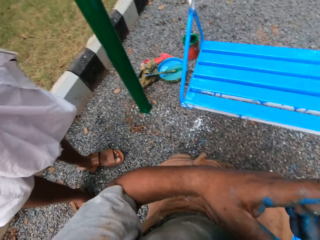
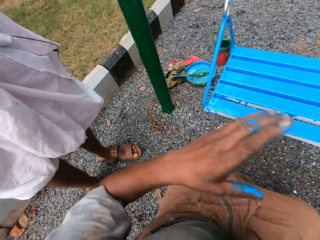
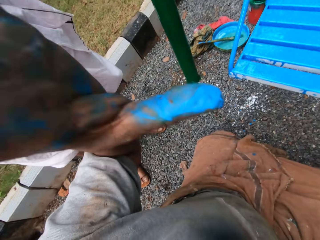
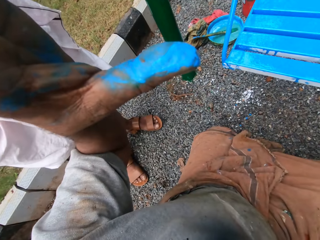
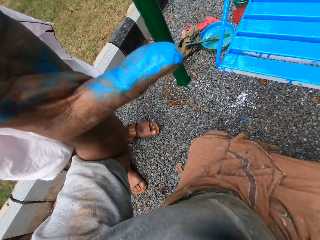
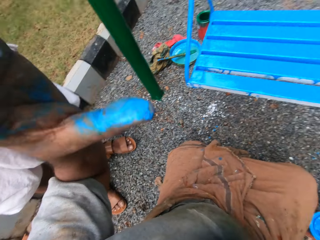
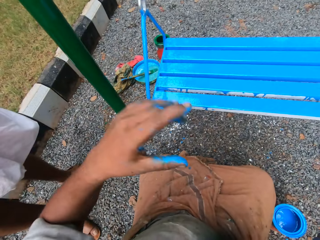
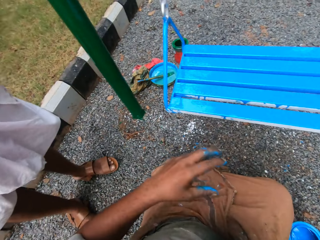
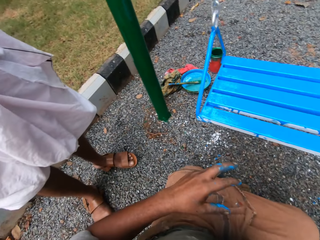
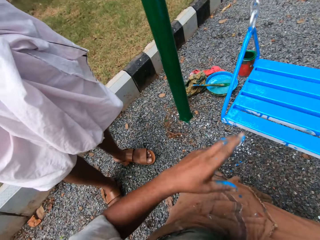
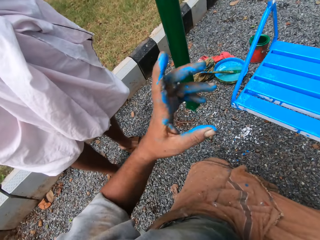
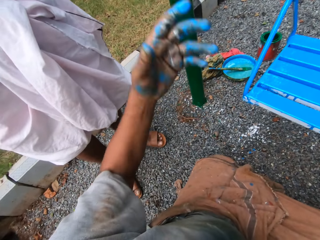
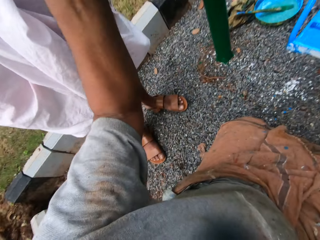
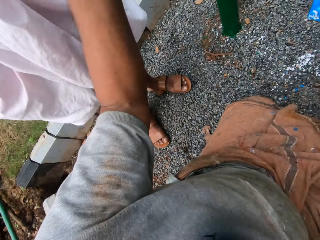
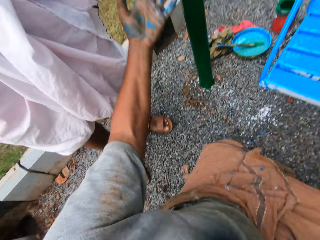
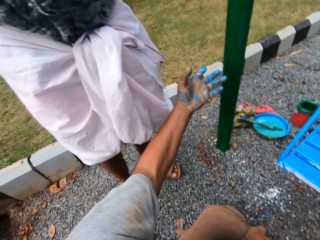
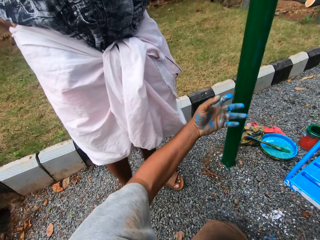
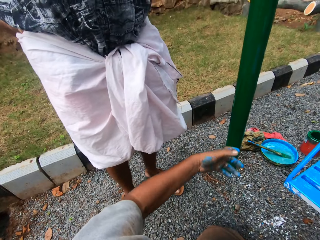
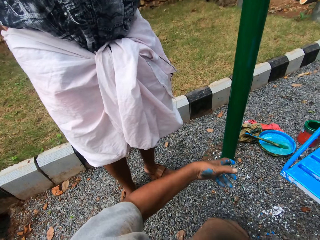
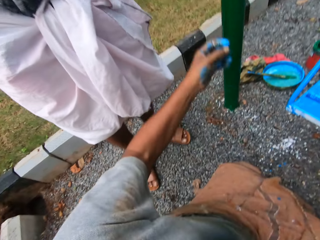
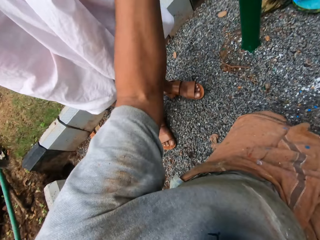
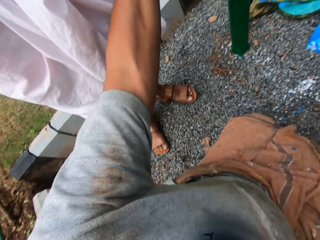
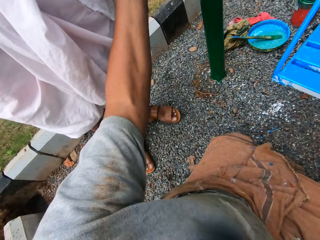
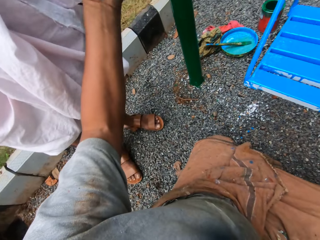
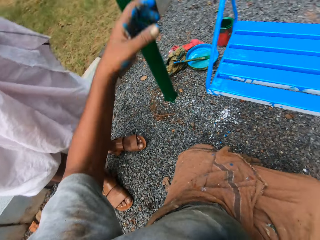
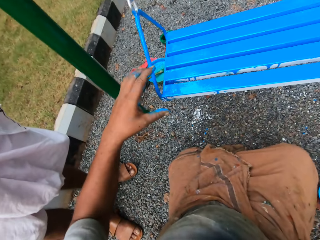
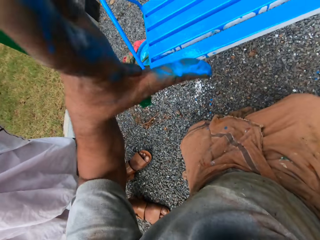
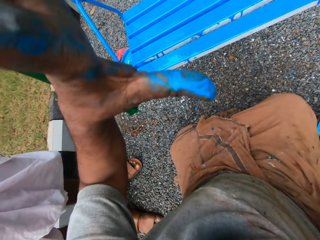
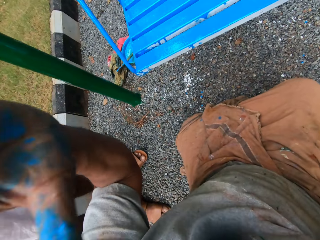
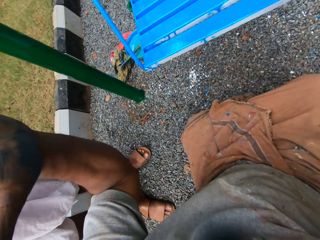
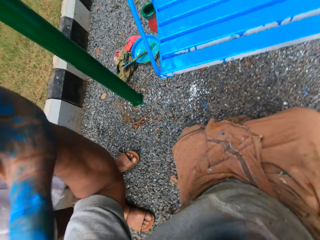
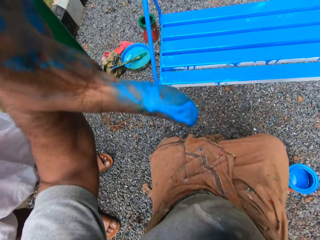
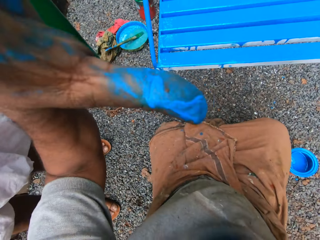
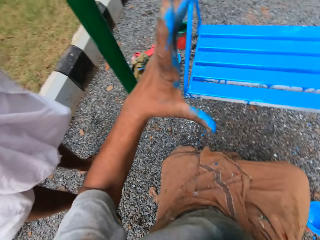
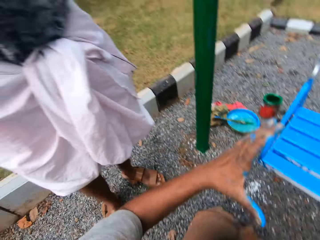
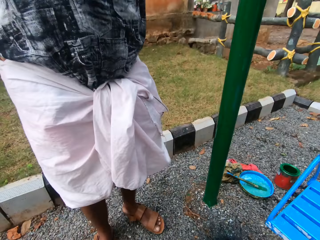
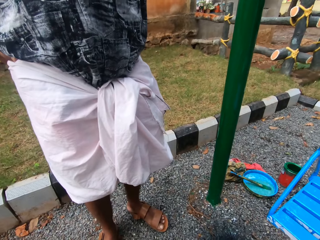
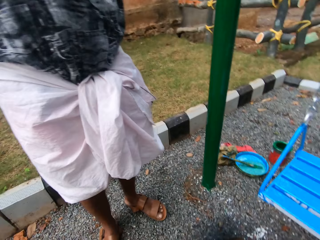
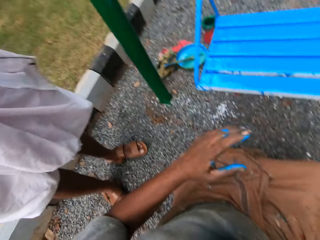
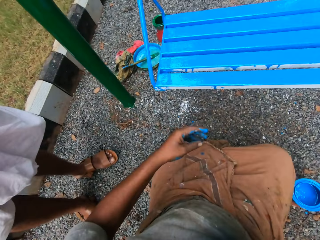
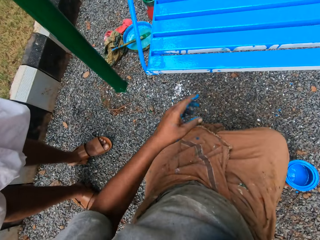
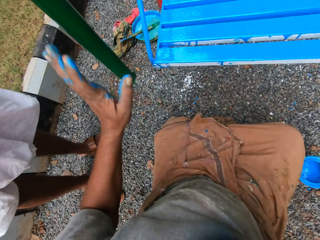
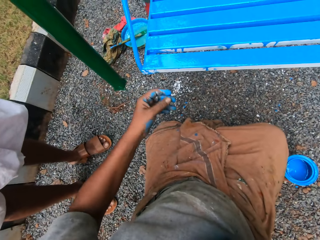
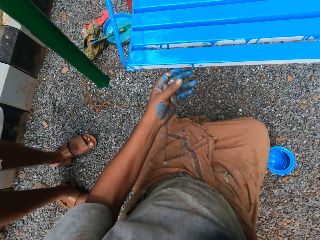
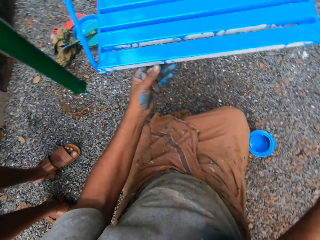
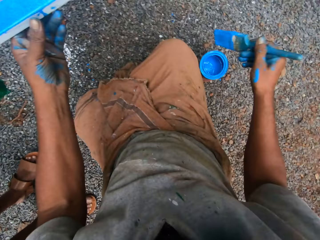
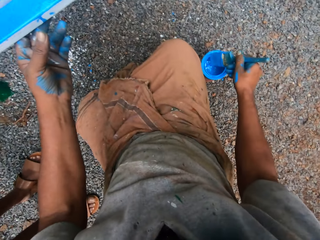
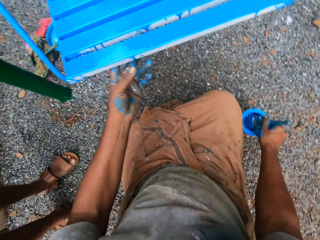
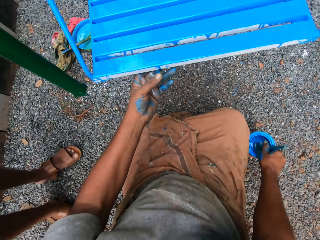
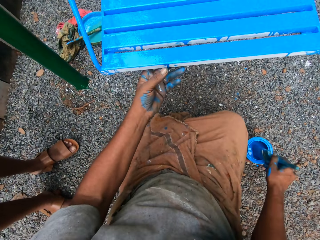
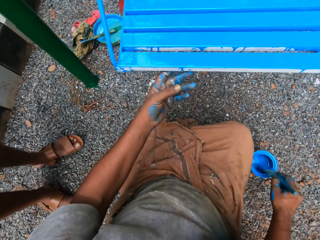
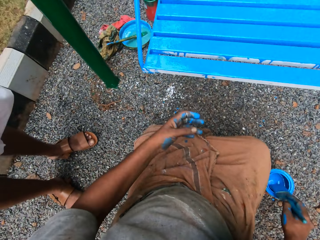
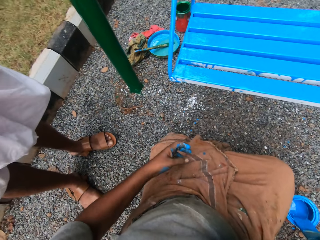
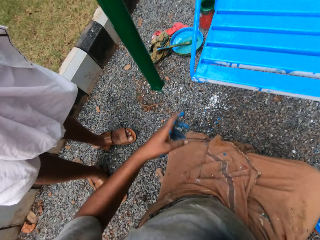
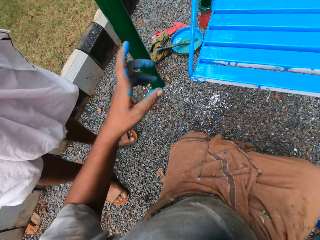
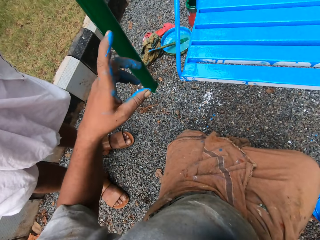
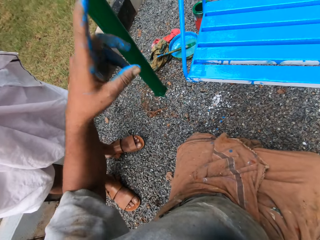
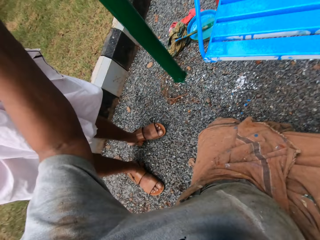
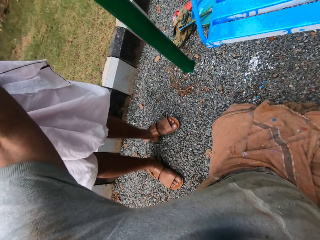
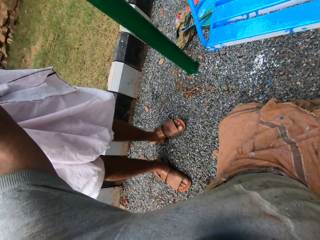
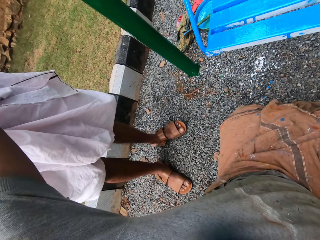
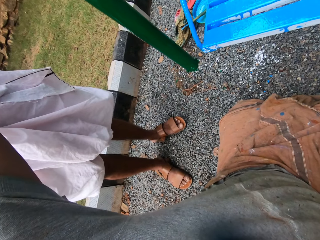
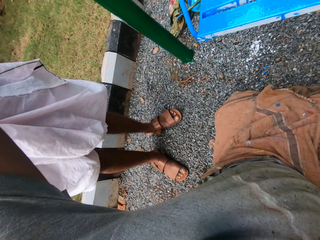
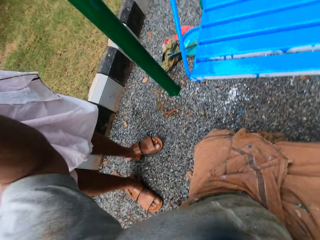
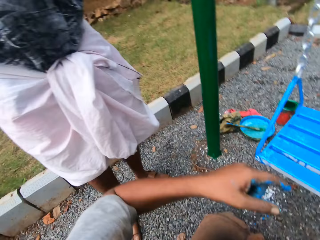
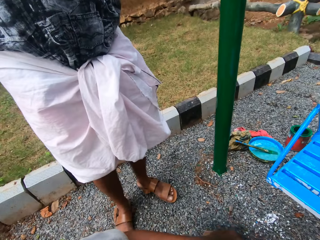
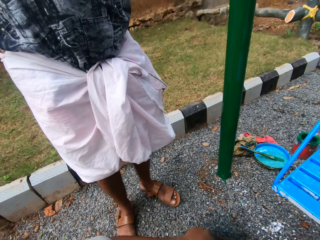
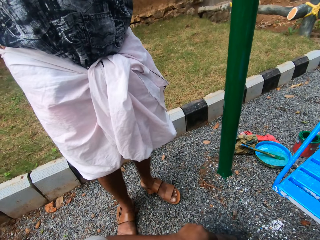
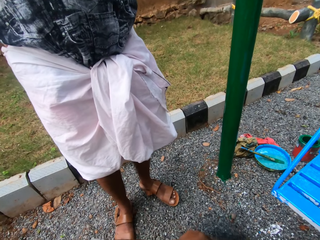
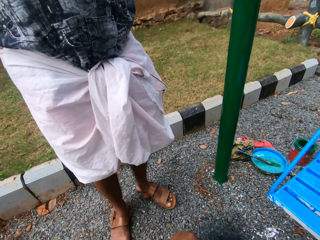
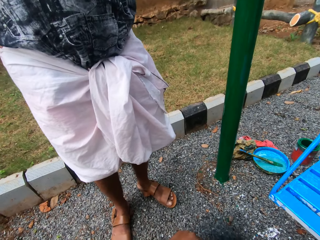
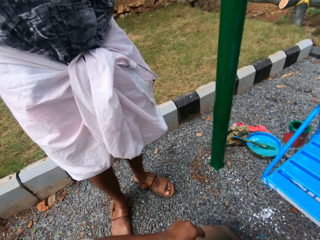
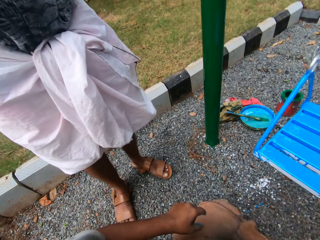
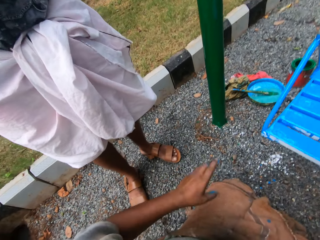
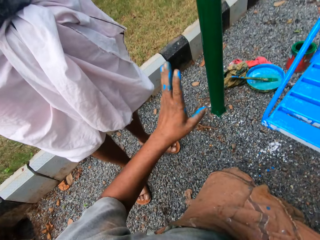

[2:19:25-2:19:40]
The camera wearer stops to paint to talk to a man. He touches the swing seat on the swing set with his left hand. He dips the paint brush in his right hand into the can of paint on the ground. He wipes the paint brush in his right hand on the edge of the can of paint on the ground. He uses gestures with his left hand while talking.

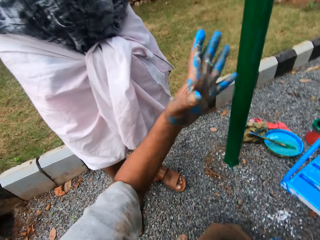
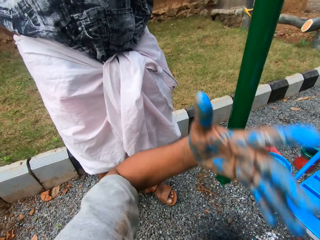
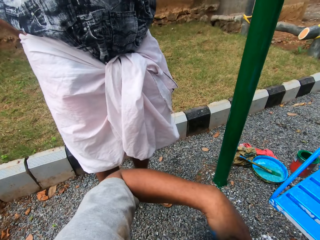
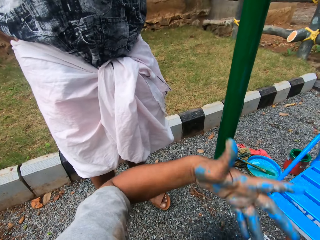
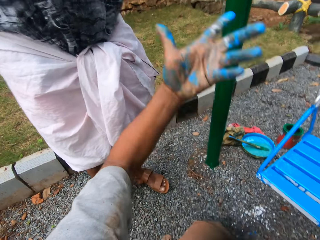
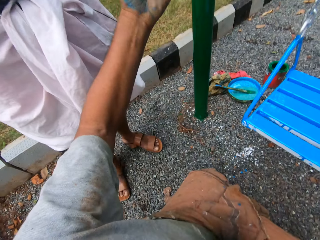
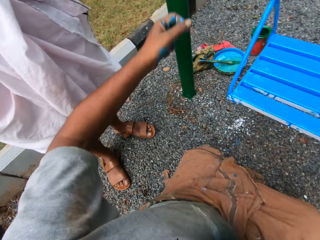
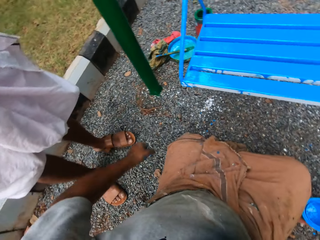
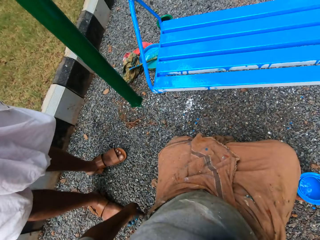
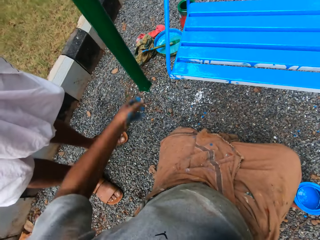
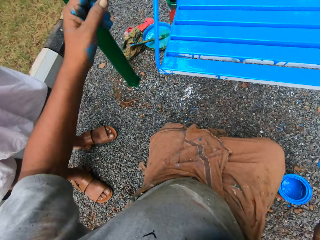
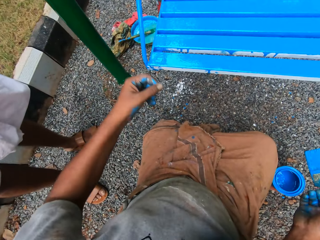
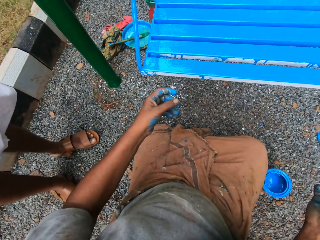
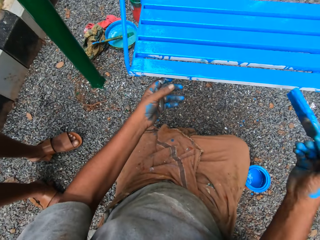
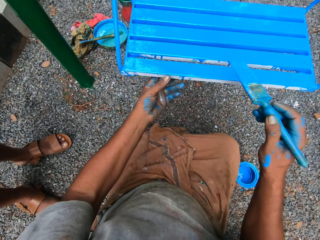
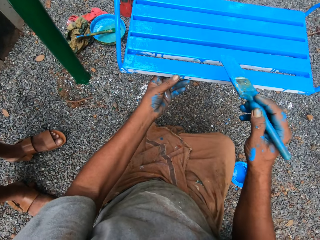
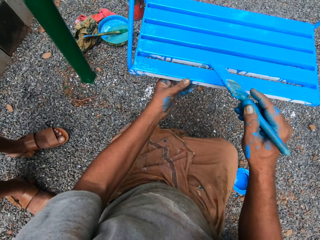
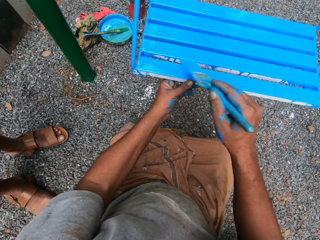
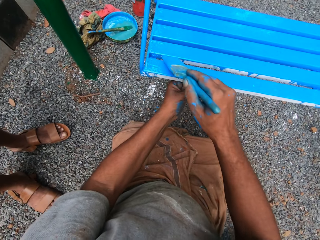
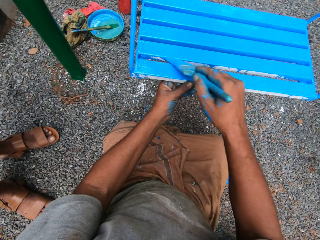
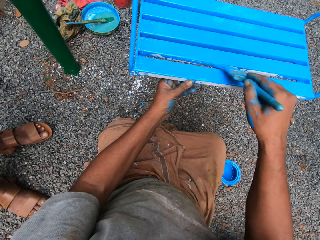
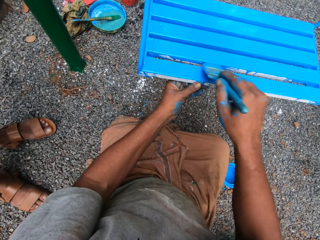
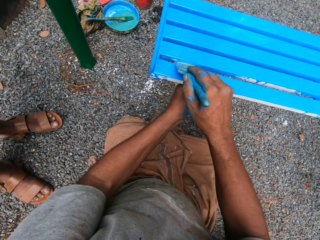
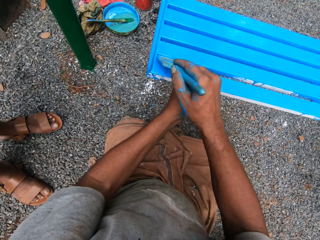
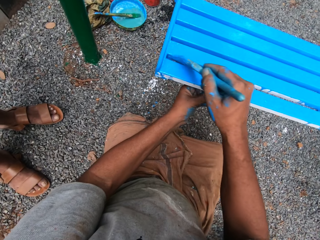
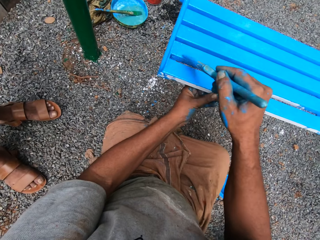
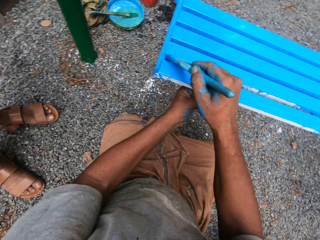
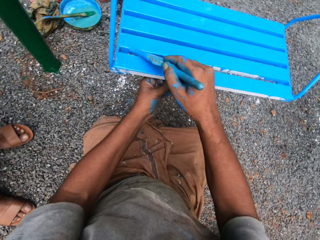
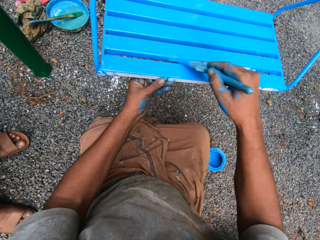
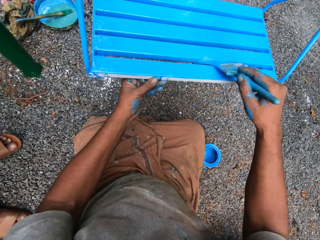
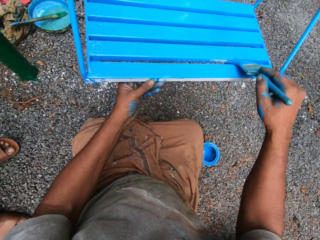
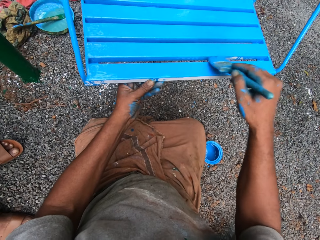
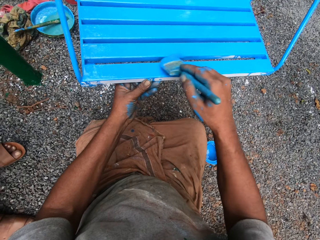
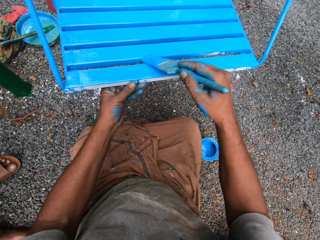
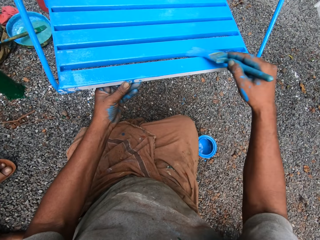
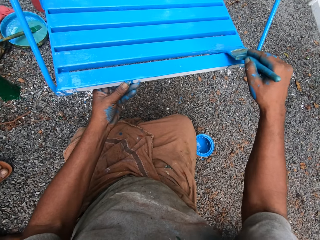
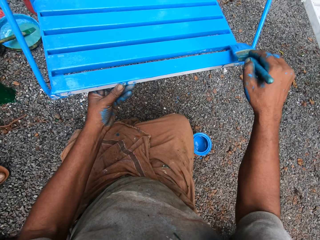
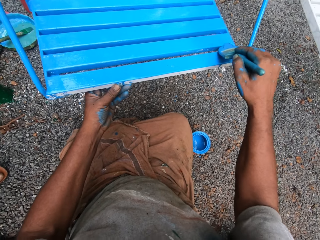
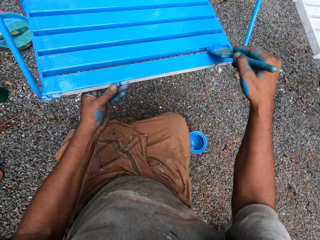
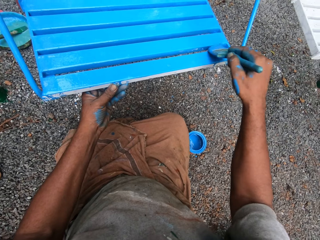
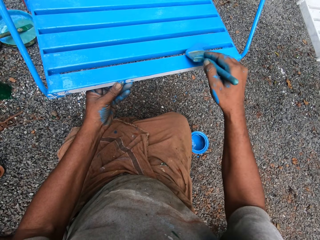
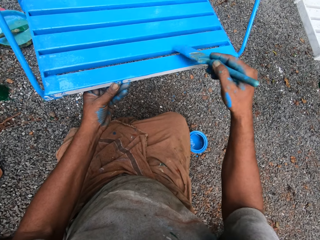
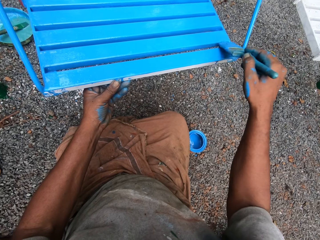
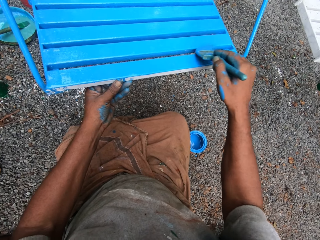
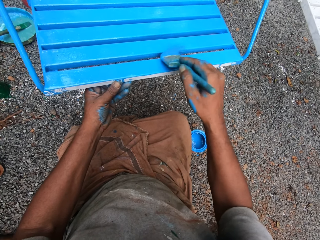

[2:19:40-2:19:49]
The camera wearer touches the swing seat on the swing set with his left hand. He paints the swing seat on the swing set with the paint brush in his right hand.
